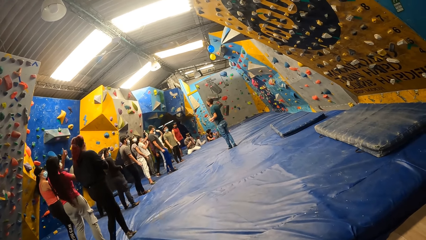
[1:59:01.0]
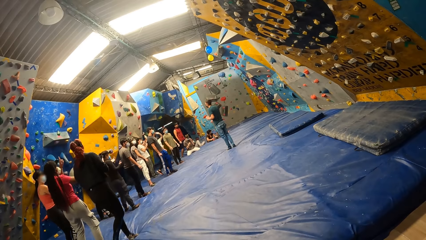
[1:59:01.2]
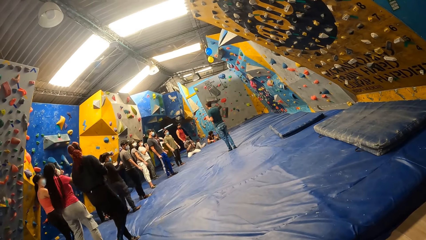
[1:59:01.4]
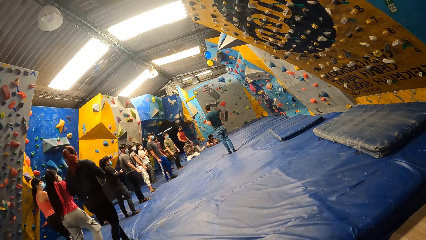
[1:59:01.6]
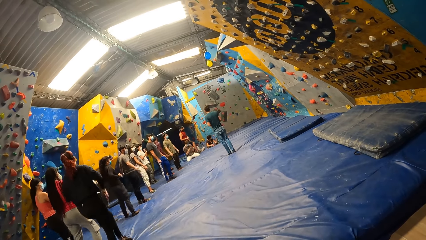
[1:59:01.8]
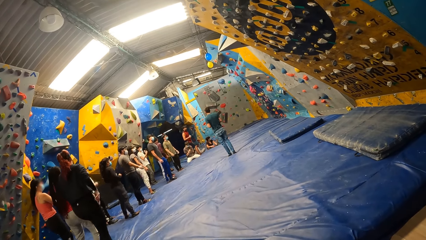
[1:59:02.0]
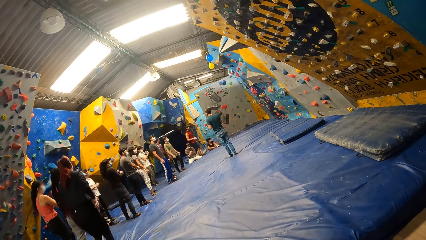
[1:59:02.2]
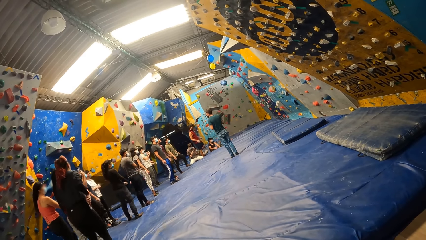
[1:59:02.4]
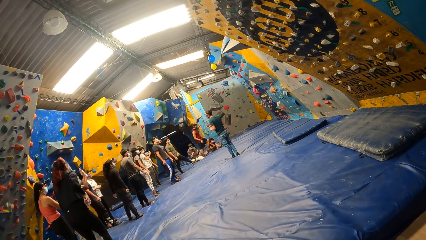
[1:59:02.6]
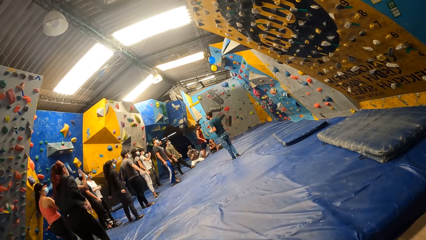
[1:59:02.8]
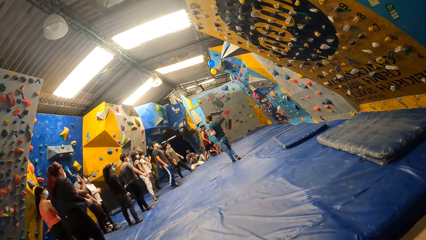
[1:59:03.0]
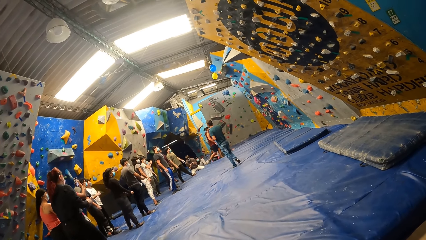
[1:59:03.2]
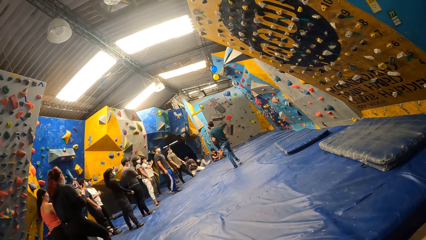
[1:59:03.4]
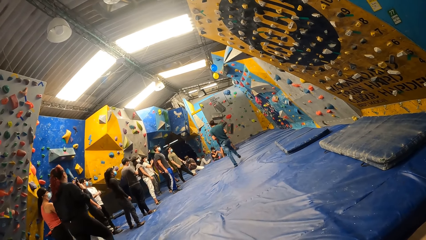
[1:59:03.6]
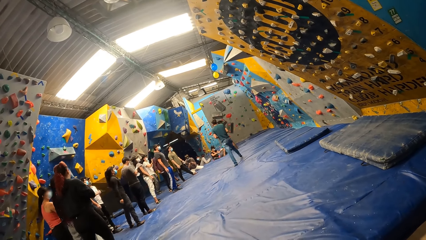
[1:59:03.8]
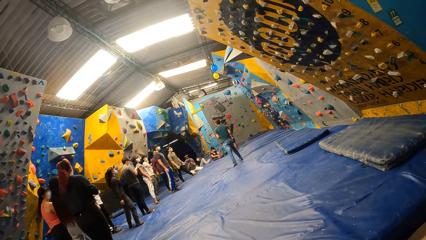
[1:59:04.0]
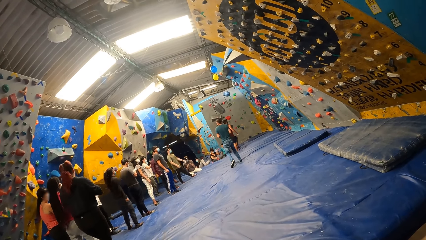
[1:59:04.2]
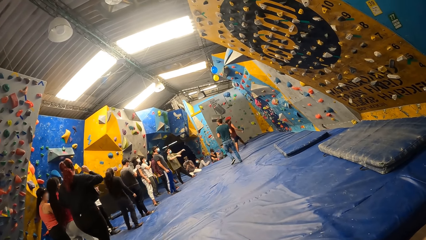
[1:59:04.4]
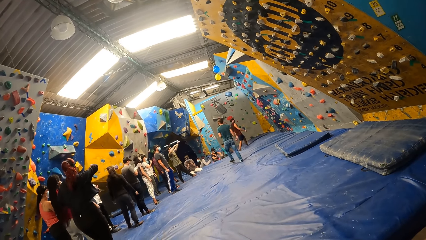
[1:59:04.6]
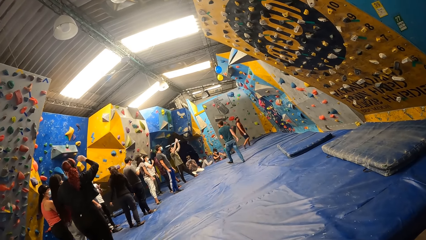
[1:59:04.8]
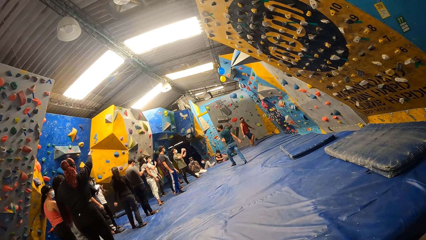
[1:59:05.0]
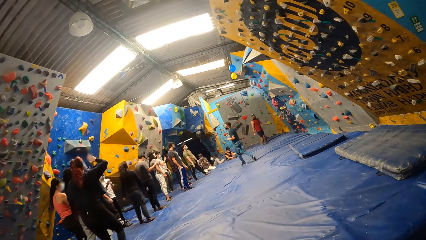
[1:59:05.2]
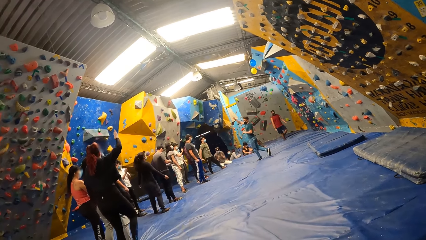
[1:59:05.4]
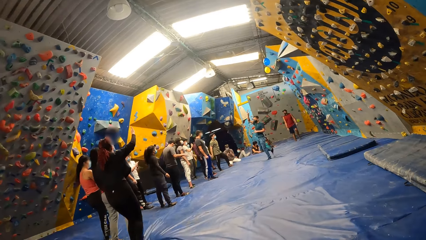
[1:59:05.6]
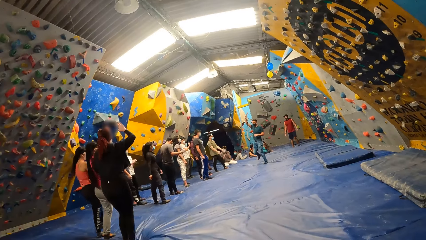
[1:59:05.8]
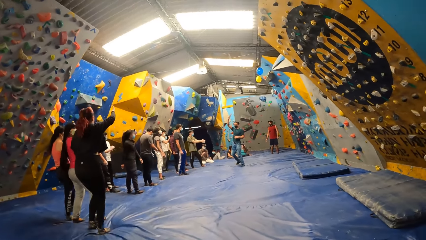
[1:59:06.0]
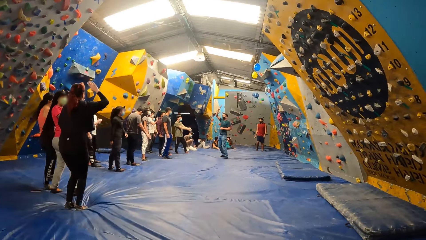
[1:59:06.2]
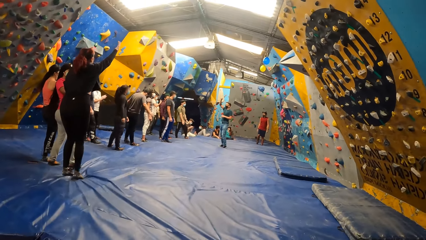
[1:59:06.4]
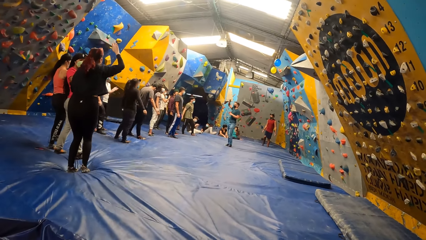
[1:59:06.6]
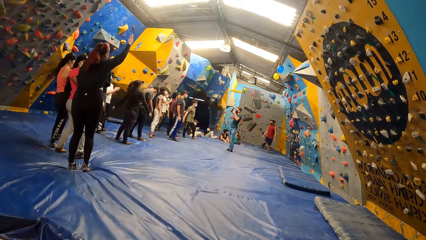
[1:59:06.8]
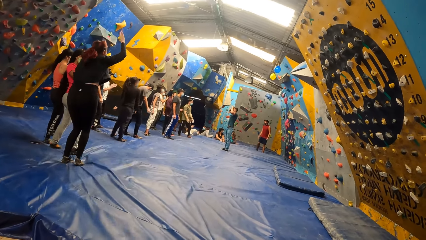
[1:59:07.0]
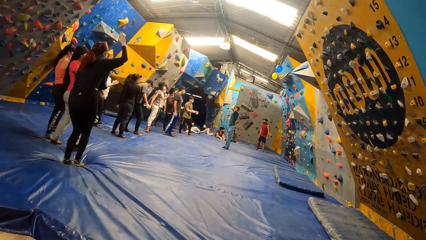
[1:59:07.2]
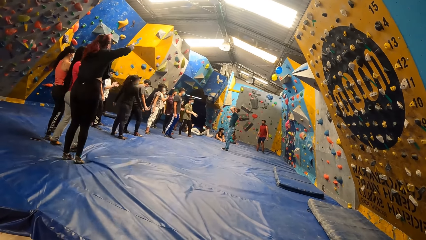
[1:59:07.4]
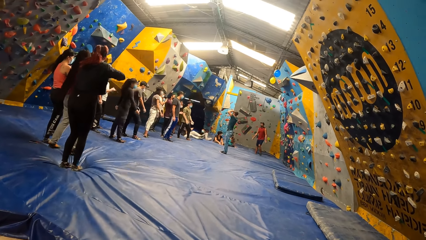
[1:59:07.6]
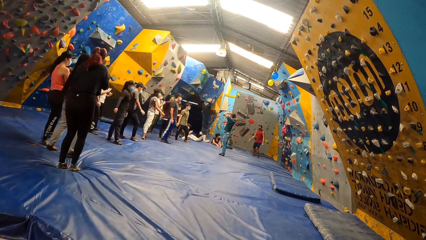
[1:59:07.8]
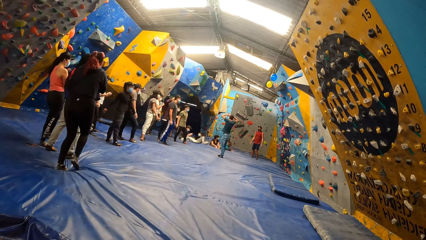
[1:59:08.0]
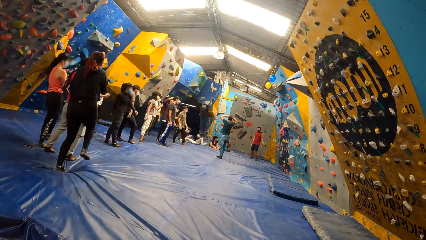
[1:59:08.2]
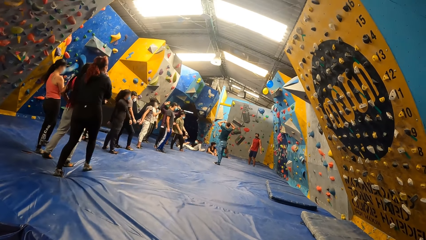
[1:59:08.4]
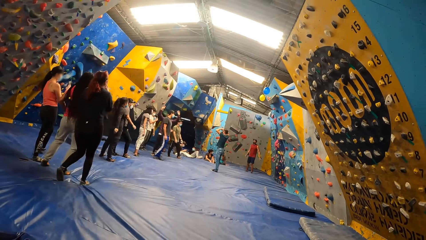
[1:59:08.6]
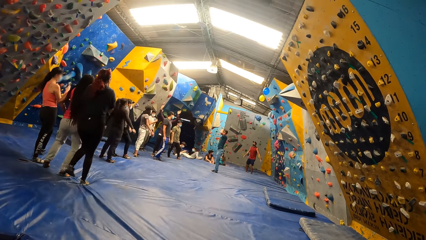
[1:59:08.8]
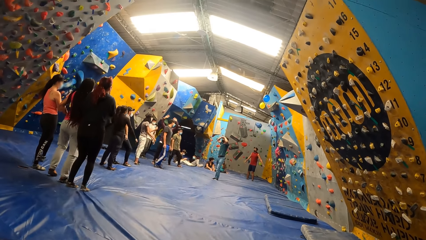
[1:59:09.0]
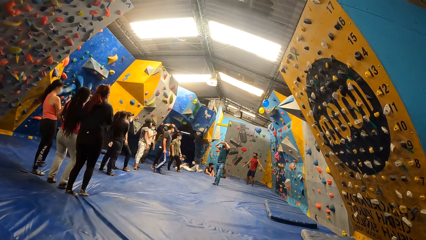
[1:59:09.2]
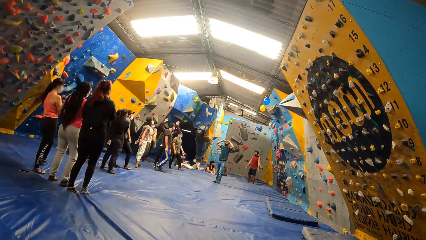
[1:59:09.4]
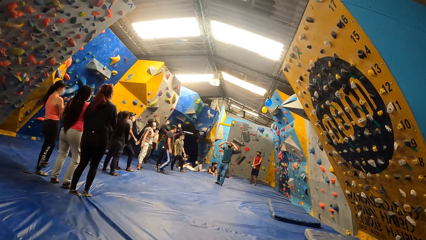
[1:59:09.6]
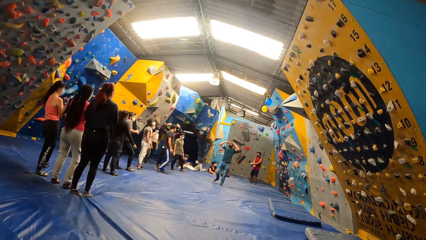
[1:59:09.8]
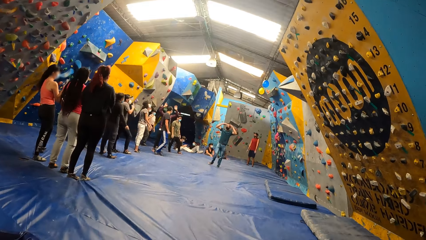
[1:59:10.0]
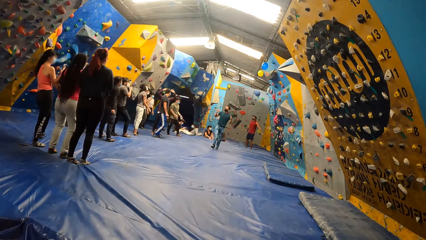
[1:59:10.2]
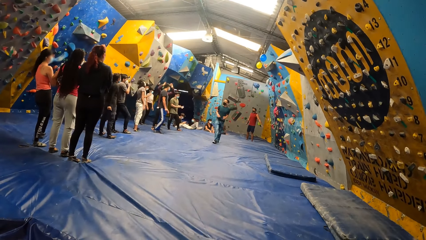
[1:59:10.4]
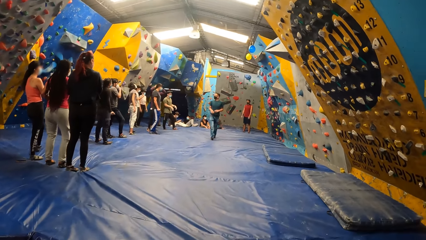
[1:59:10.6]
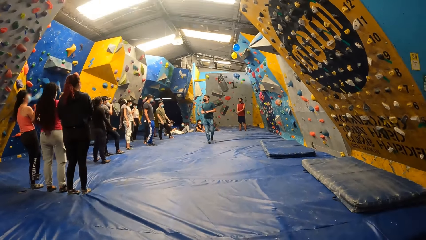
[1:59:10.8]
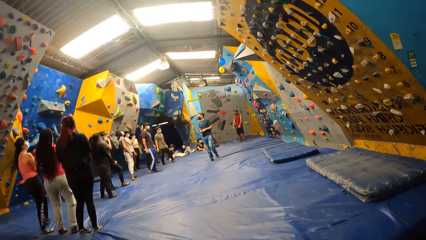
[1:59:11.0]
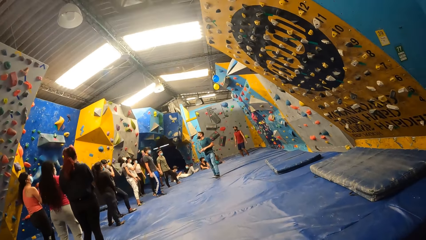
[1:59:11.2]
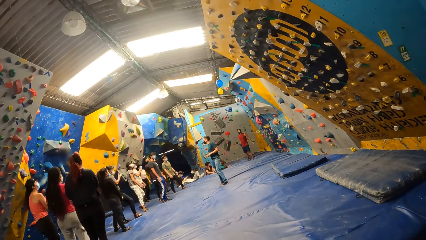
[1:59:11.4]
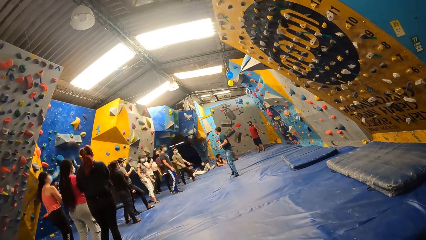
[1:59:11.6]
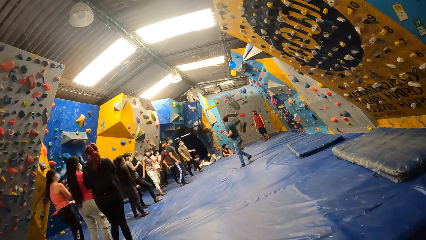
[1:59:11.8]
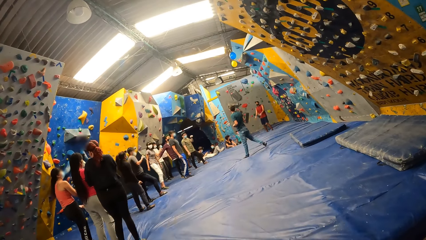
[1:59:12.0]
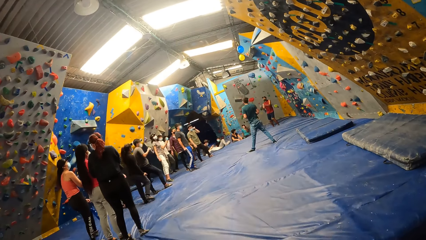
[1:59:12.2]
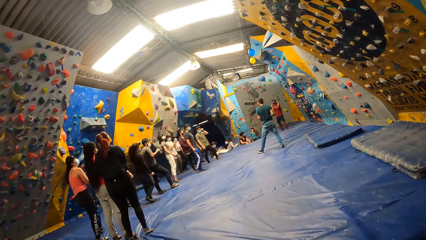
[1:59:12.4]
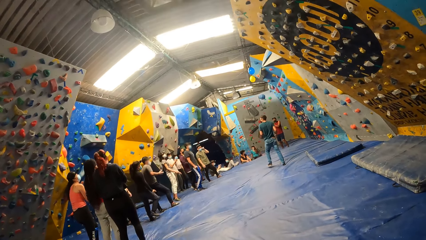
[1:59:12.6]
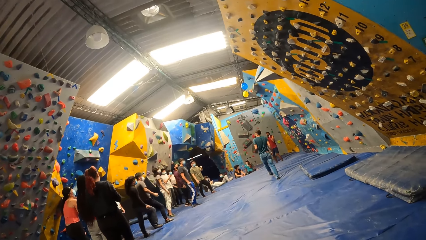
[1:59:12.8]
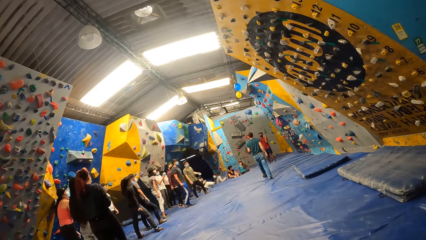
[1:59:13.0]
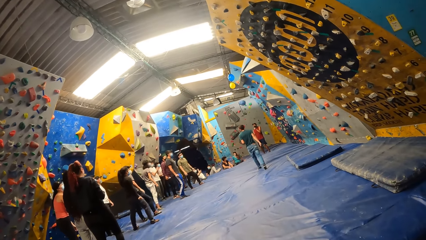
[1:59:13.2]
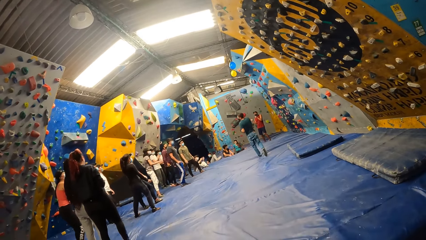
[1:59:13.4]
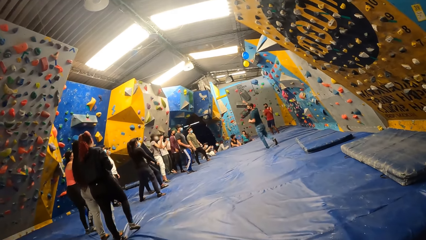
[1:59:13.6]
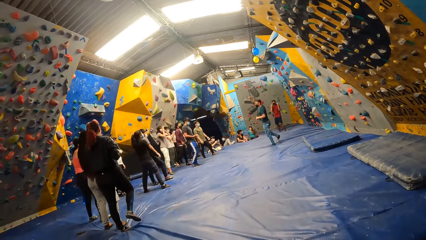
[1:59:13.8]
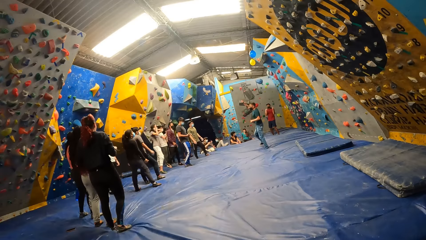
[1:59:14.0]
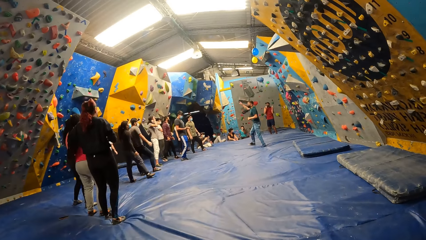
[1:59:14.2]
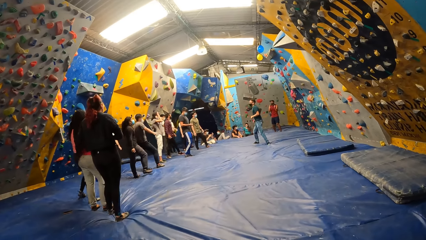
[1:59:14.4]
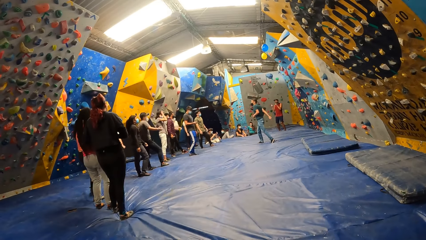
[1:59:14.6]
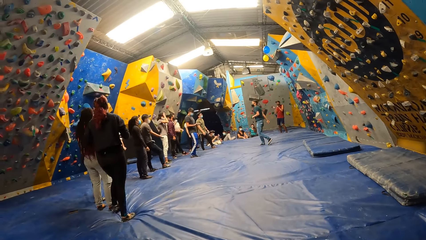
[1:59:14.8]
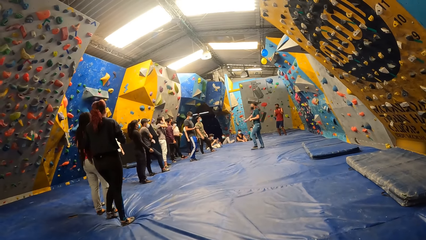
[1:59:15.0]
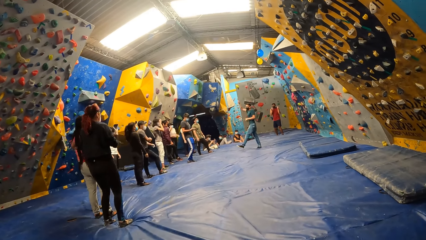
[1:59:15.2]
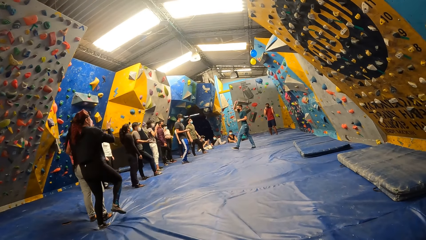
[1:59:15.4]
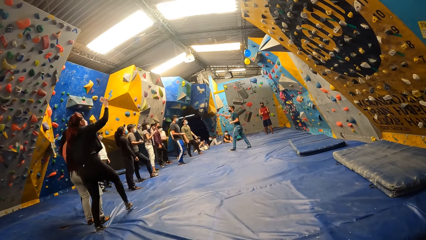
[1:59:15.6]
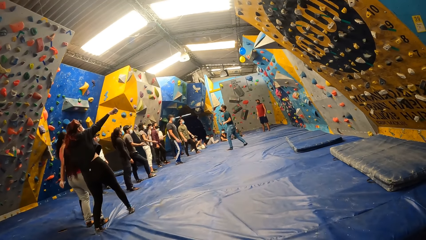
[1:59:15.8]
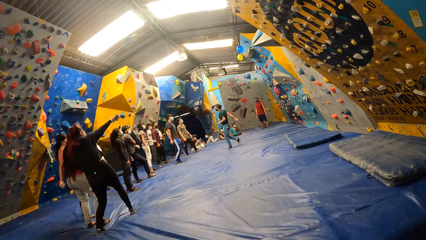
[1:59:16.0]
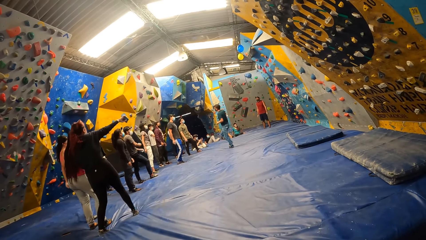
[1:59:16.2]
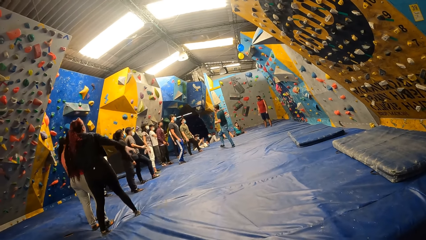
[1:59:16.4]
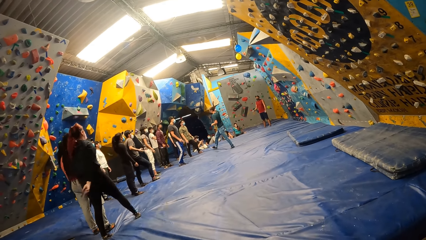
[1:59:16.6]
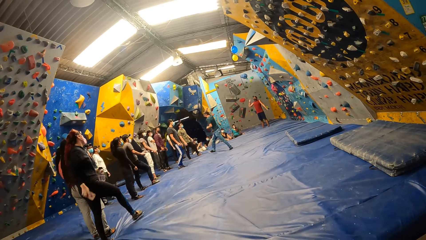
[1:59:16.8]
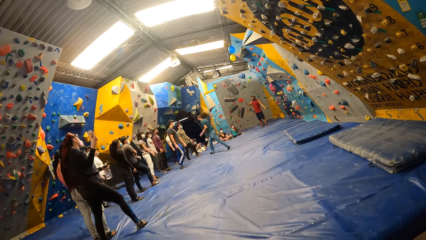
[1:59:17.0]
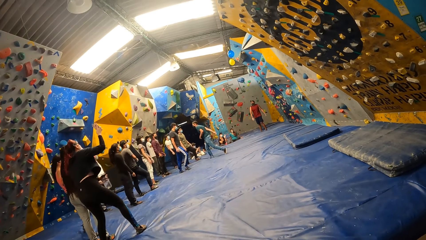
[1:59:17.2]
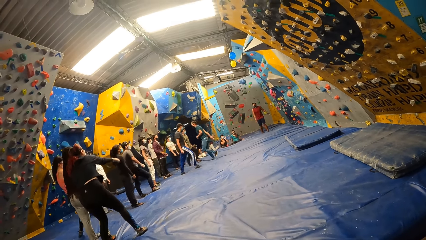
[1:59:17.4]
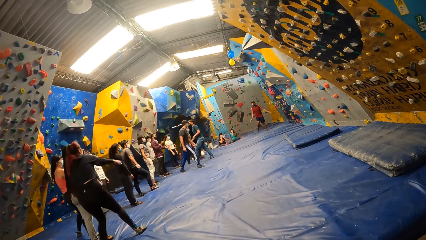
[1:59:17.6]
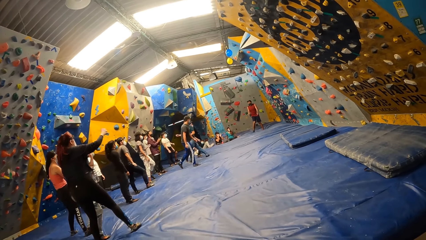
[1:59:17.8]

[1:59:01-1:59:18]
A lady moves around a room. The camera wearer looks around a room. The lady lifts up her hand and jumps around a room. Another lady jumps around a room. A man dances around a room. The camera wearer looks around a room.
